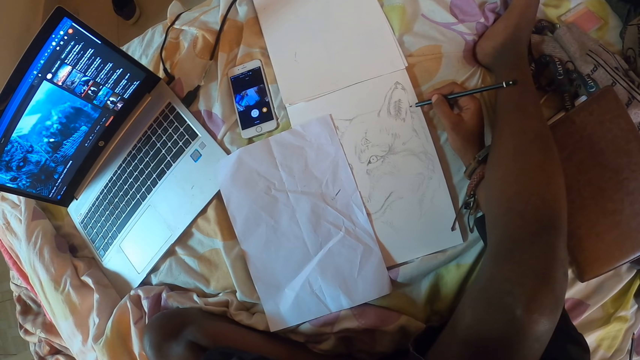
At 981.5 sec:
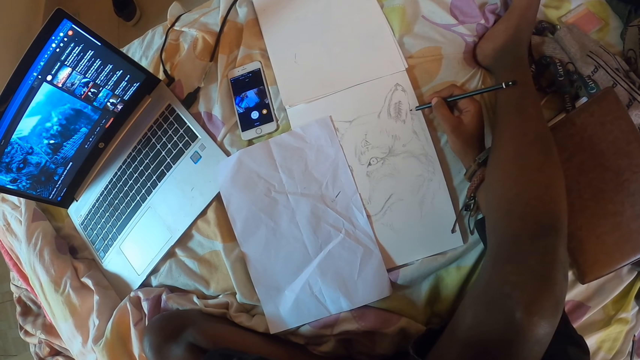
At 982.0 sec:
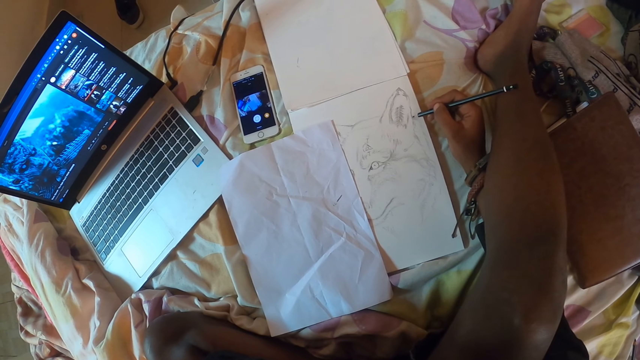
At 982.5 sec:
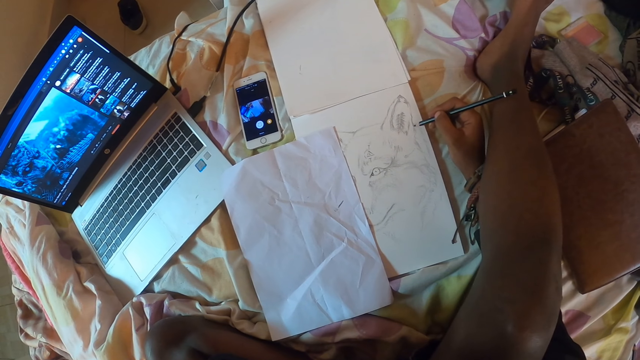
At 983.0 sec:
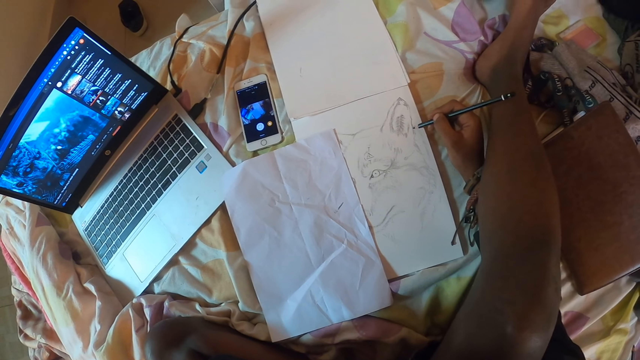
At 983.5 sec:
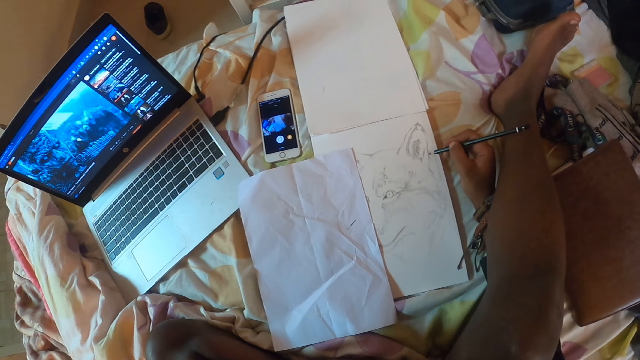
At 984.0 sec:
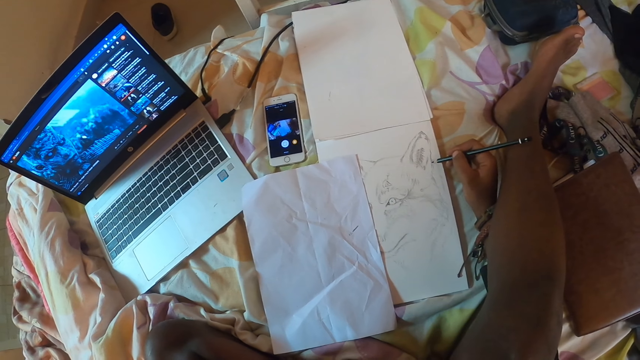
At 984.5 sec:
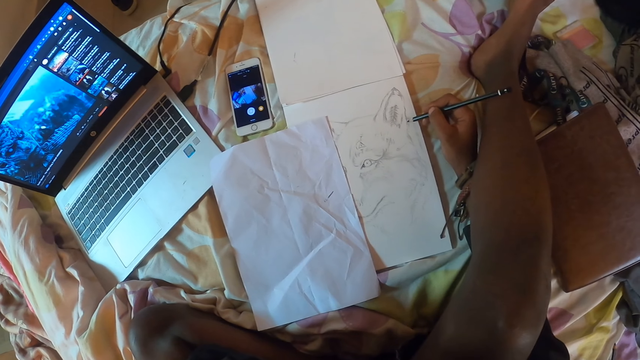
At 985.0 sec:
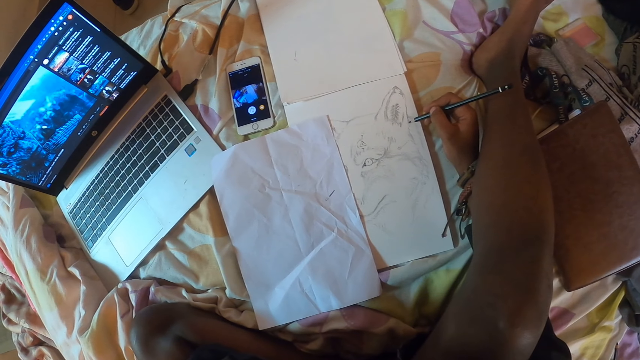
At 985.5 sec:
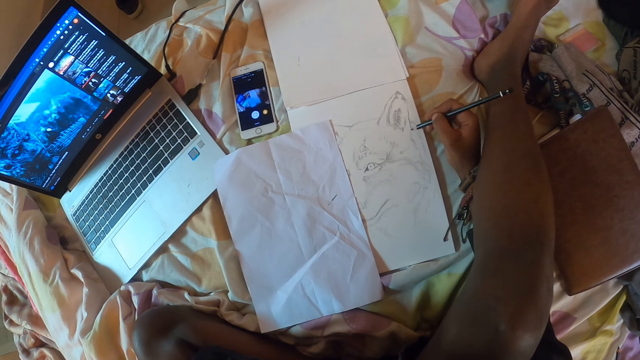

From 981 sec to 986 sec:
The camera wearer draws the sketch in the book.

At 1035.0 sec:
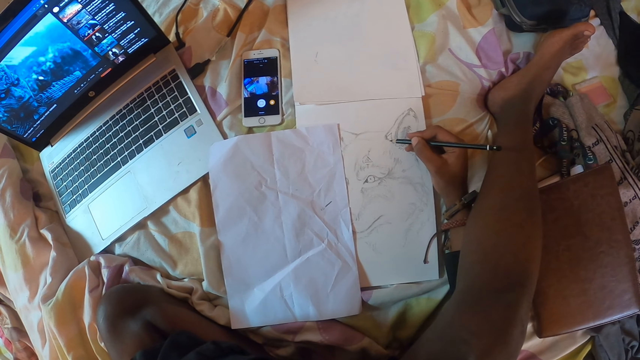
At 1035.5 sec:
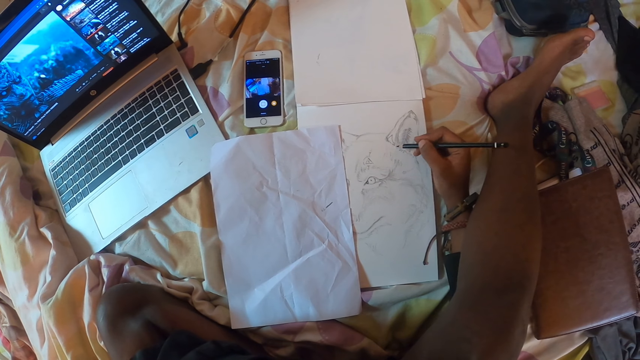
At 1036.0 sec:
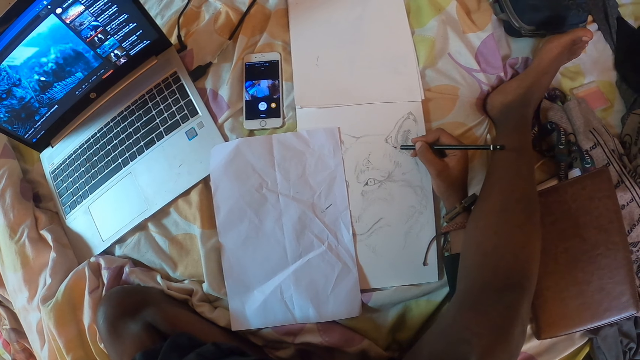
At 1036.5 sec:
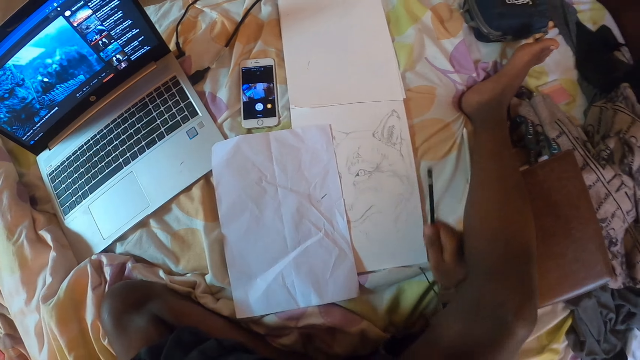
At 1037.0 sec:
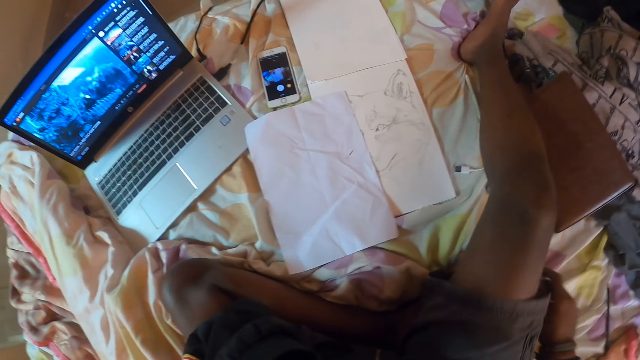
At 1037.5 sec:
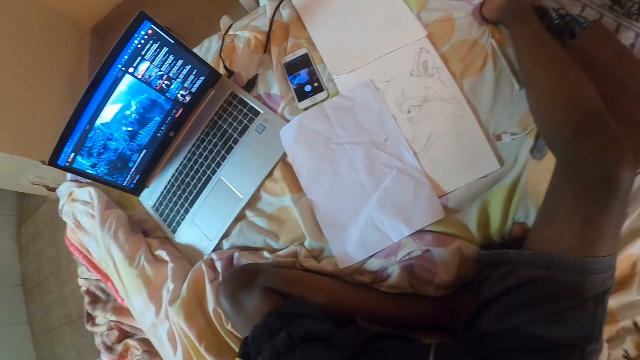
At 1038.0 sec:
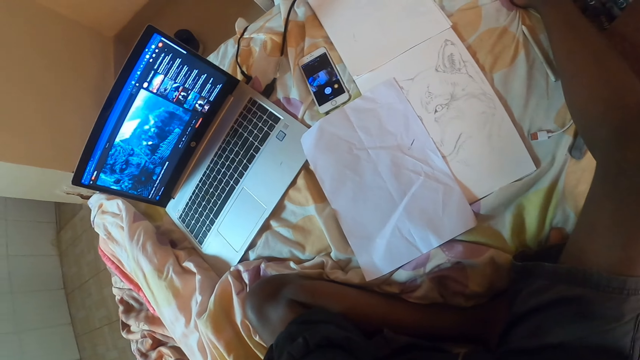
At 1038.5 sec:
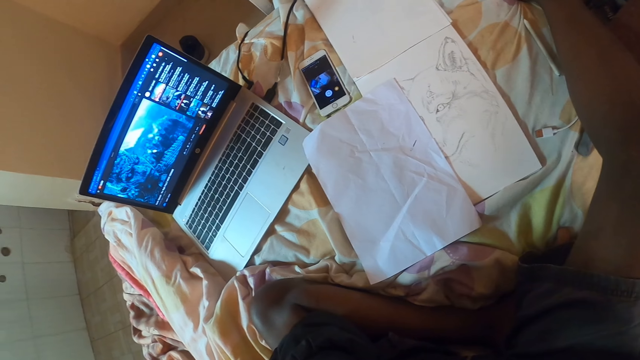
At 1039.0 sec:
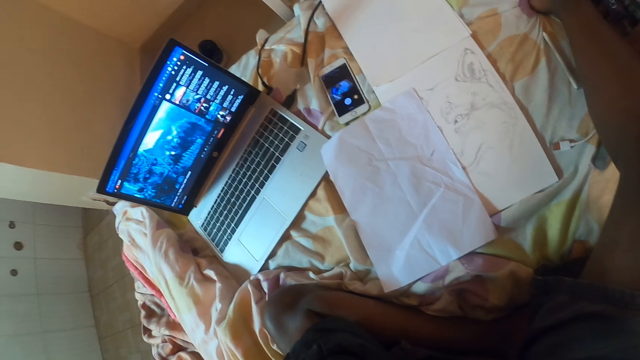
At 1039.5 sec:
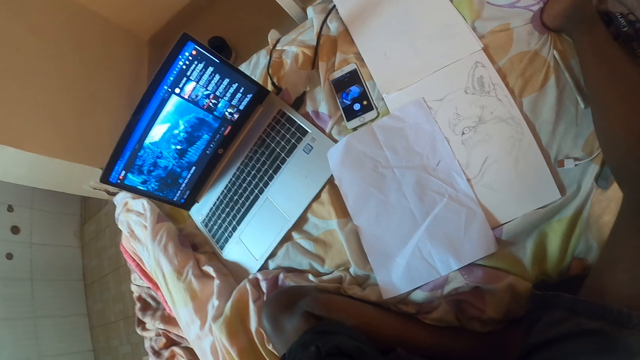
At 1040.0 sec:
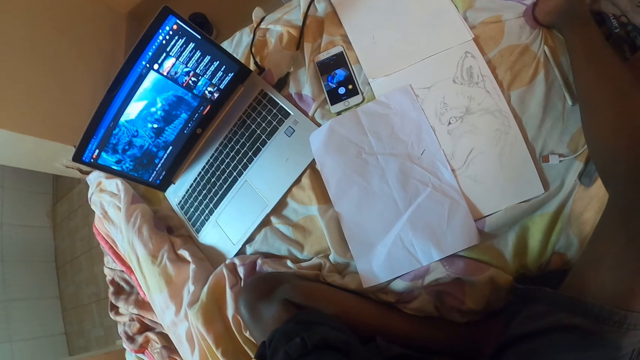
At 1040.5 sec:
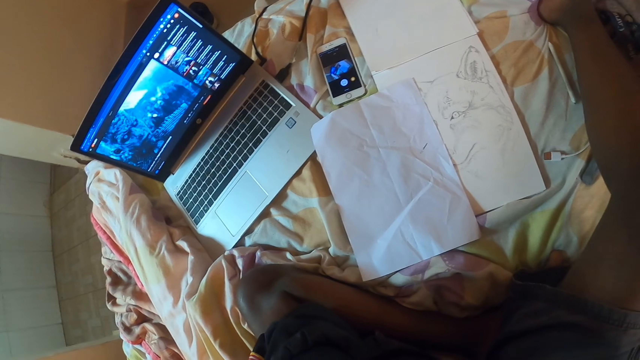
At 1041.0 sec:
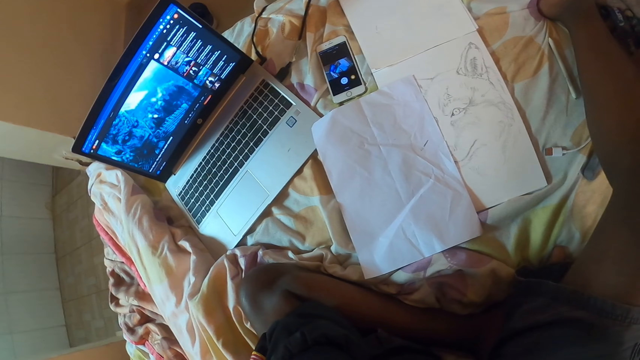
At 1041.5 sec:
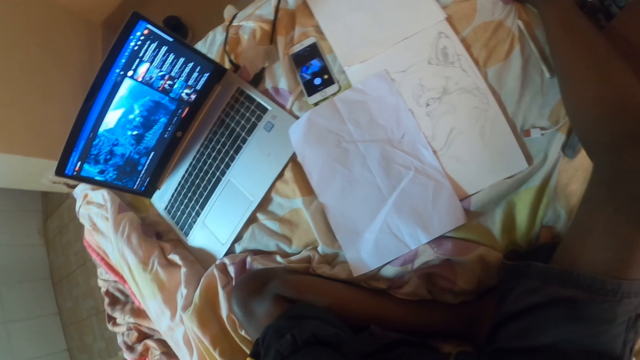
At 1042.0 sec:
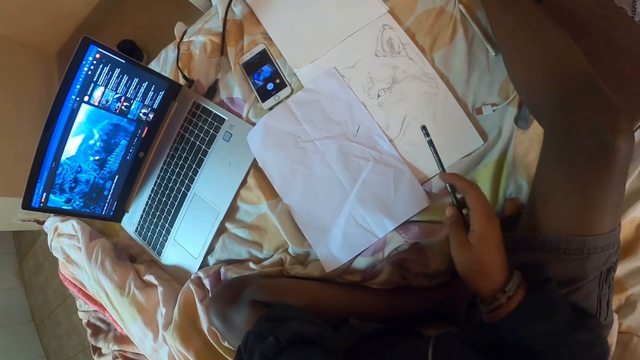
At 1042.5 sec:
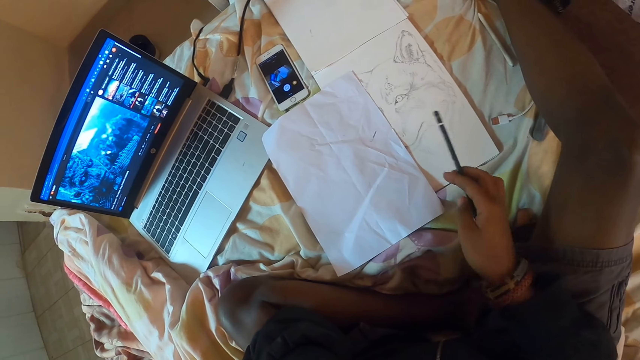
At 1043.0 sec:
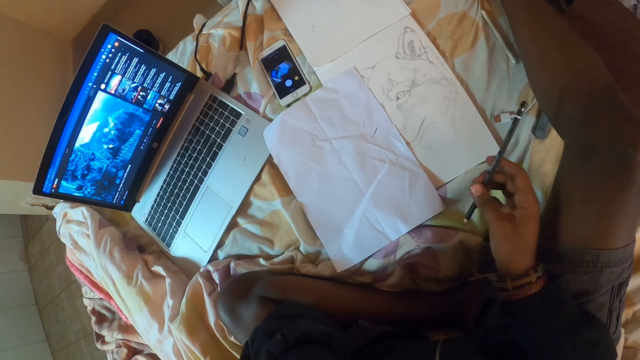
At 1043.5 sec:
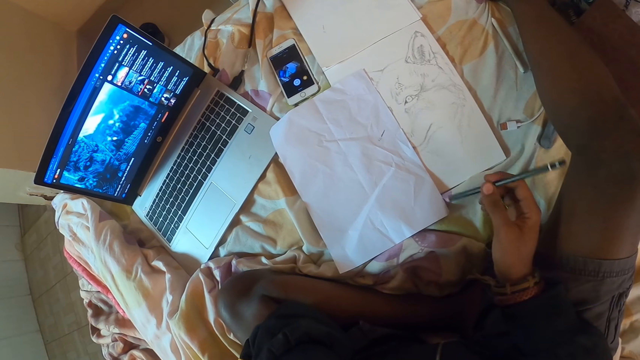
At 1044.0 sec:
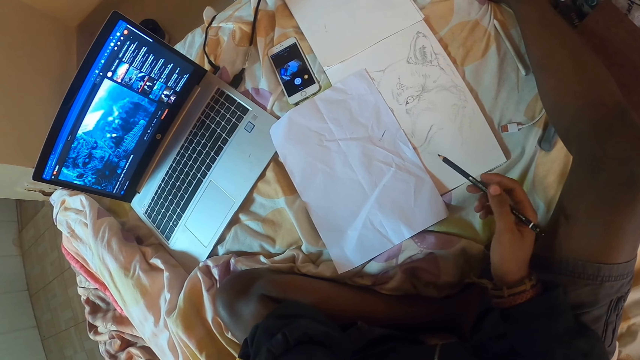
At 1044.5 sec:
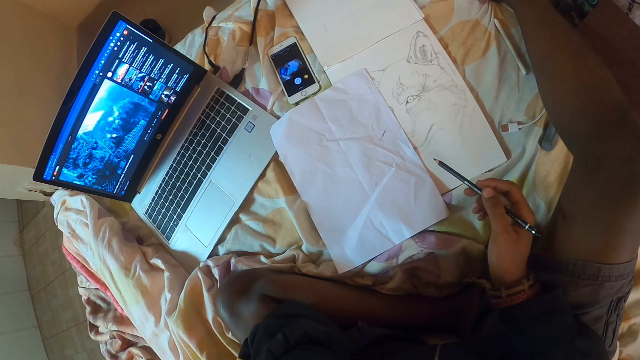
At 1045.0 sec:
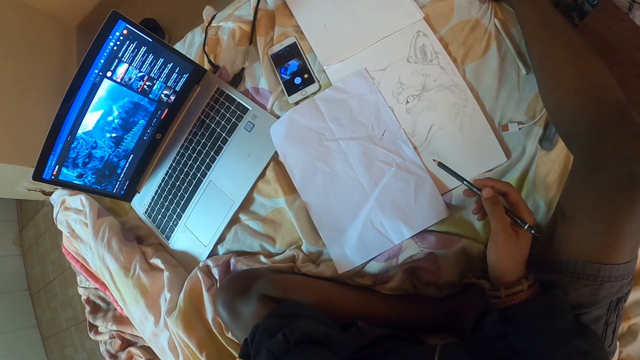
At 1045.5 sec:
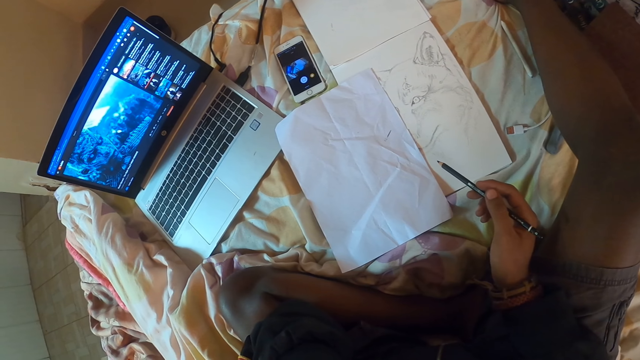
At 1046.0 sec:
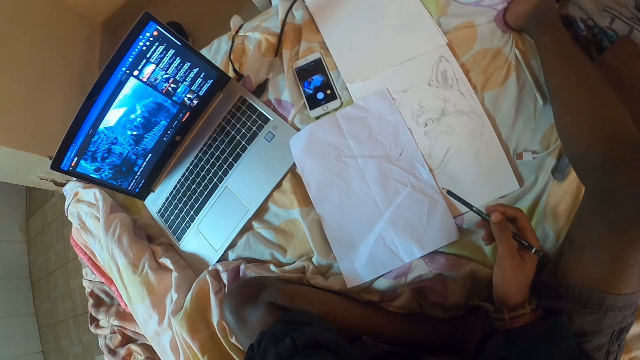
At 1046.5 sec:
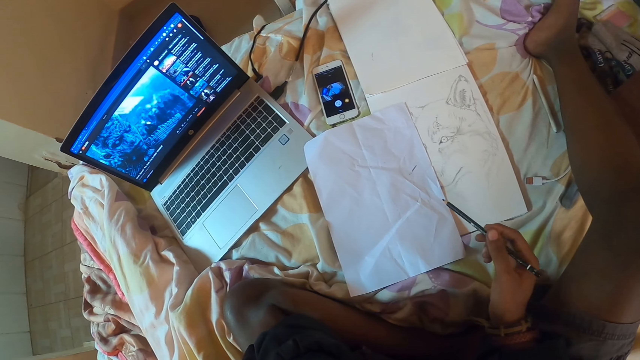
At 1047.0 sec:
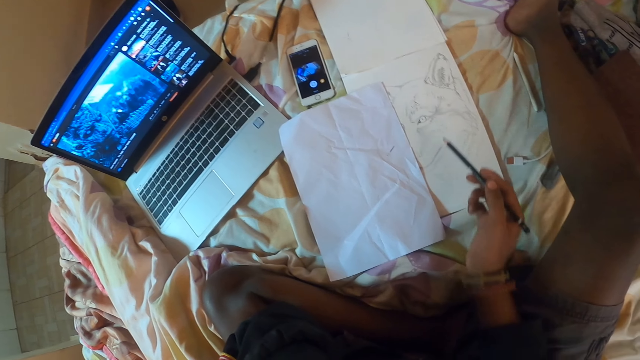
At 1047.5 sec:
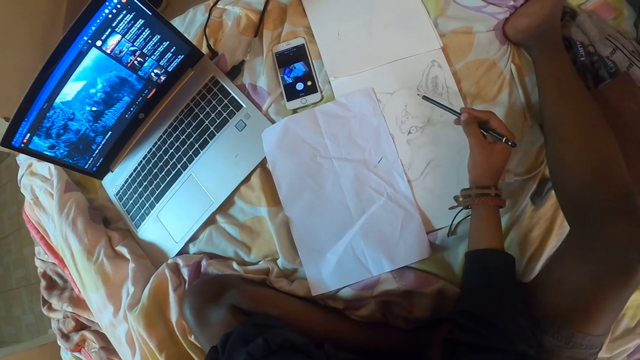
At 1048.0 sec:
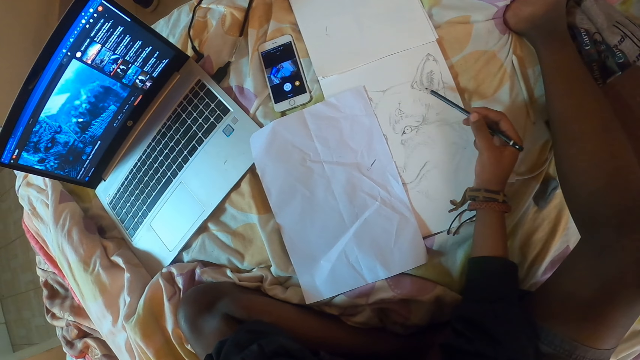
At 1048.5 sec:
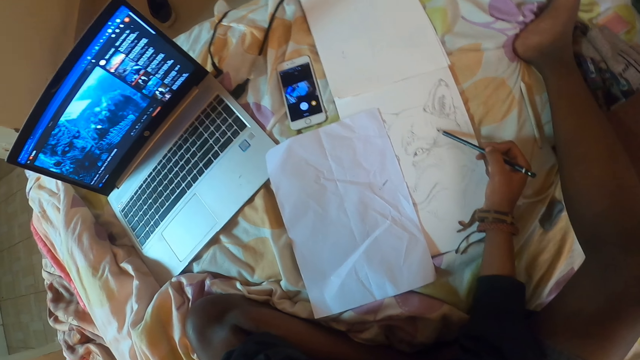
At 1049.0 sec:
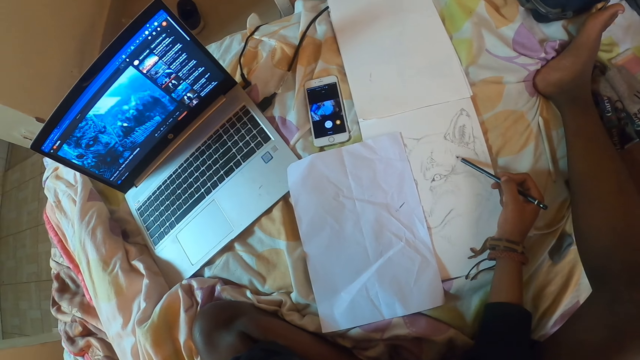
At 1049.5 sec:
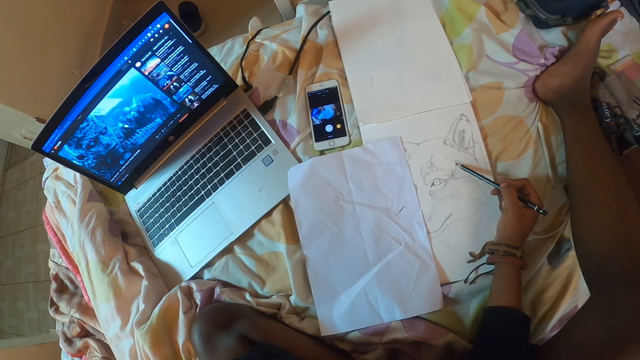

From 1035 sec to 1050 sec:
The camera wearer moves his hand. He looks at the laptop. He turns the pencil color with his right hand. He moves the pencil in his hand. He draws the art with the pencil color.
